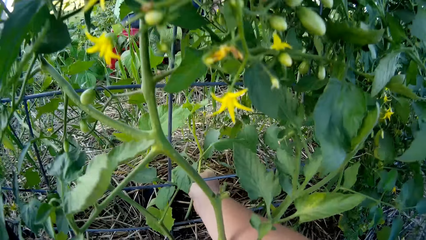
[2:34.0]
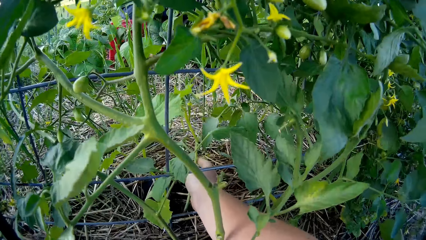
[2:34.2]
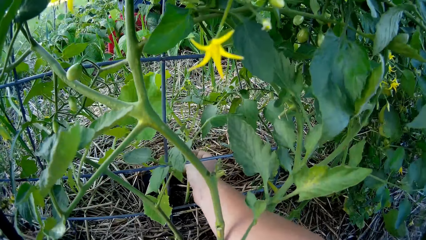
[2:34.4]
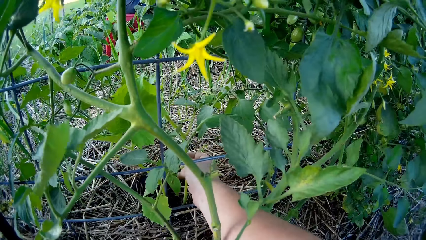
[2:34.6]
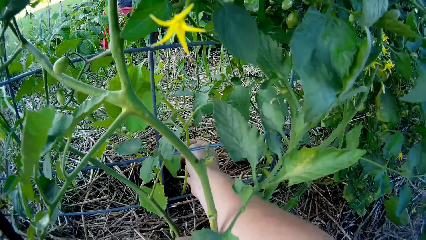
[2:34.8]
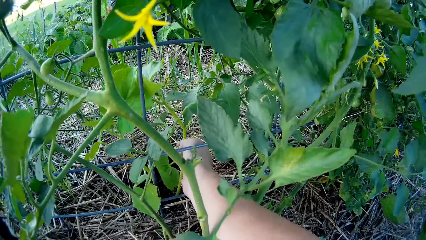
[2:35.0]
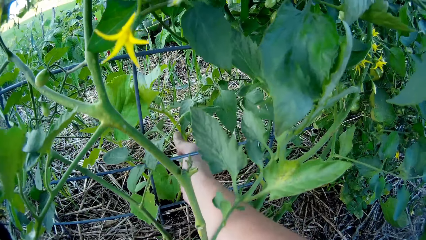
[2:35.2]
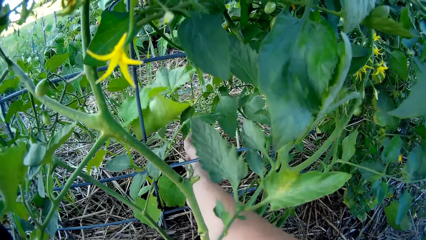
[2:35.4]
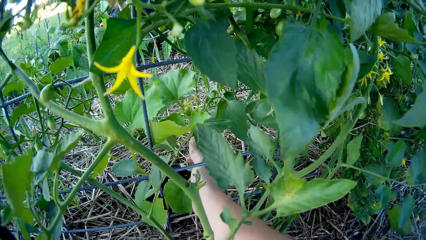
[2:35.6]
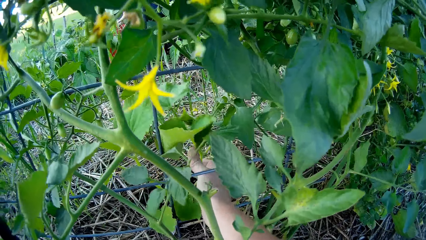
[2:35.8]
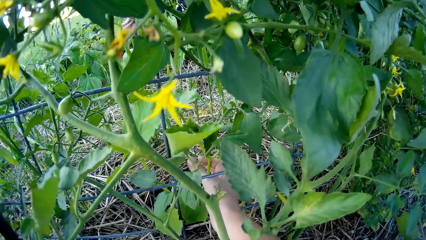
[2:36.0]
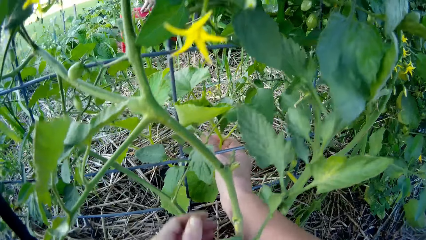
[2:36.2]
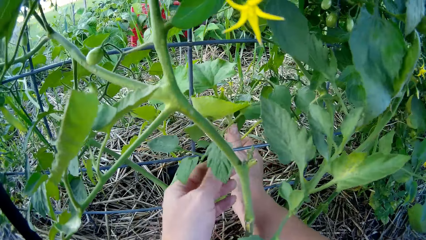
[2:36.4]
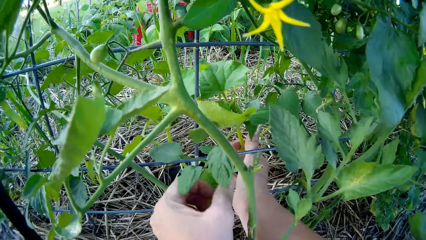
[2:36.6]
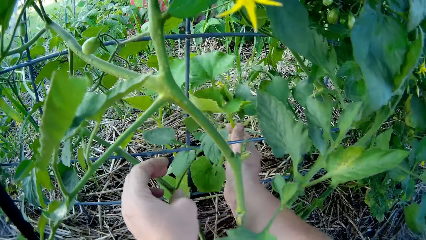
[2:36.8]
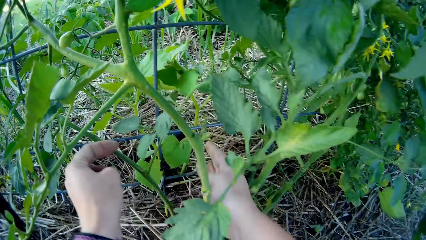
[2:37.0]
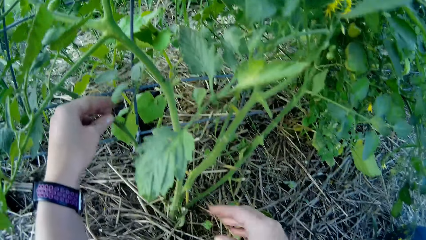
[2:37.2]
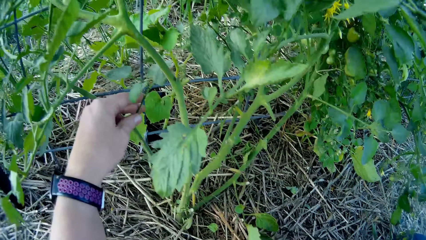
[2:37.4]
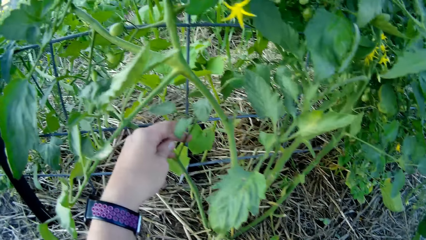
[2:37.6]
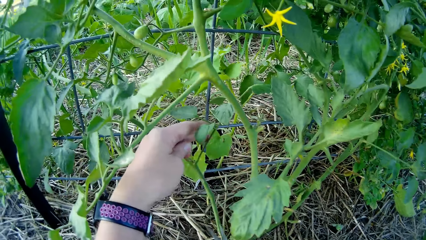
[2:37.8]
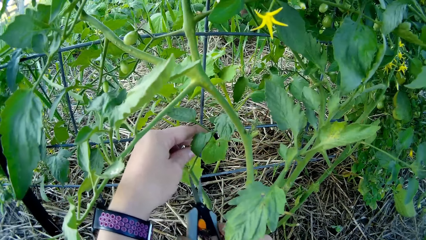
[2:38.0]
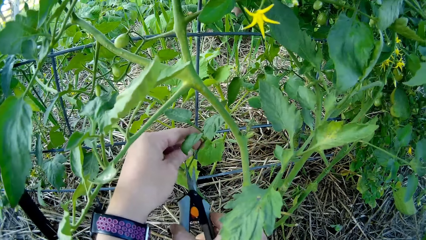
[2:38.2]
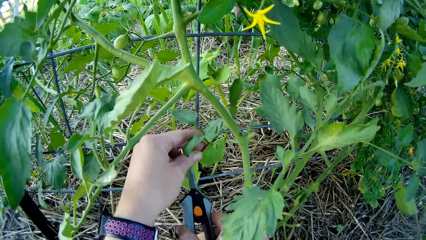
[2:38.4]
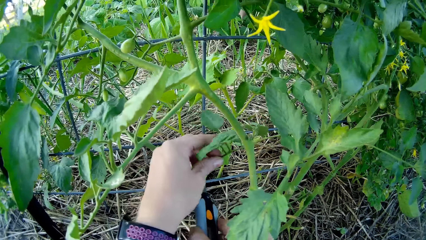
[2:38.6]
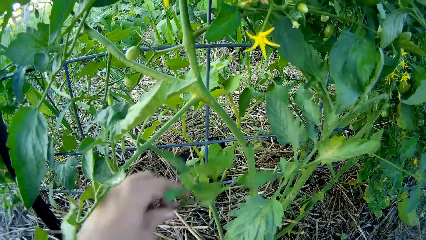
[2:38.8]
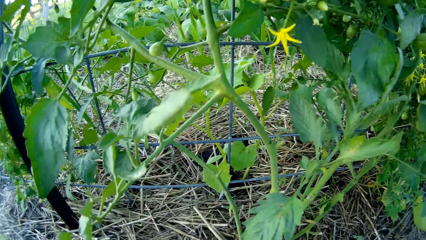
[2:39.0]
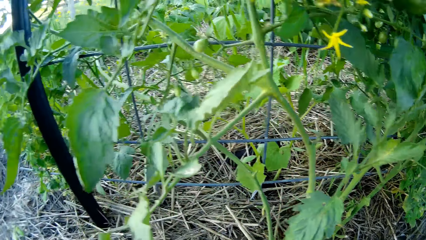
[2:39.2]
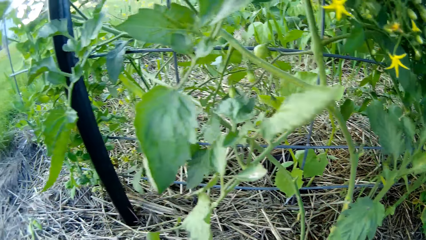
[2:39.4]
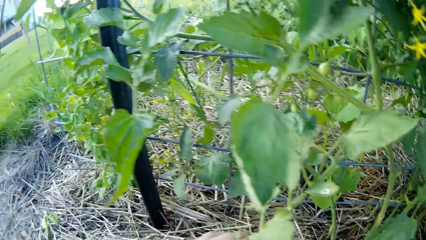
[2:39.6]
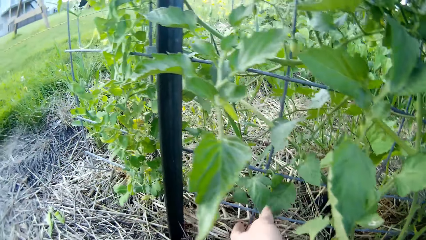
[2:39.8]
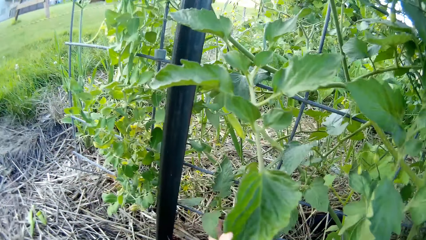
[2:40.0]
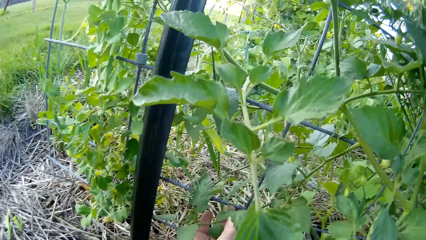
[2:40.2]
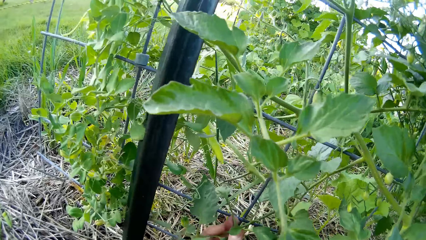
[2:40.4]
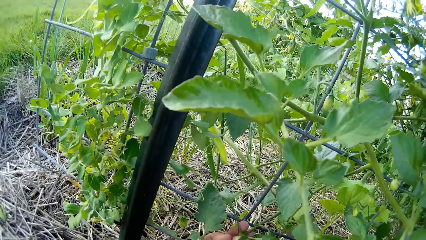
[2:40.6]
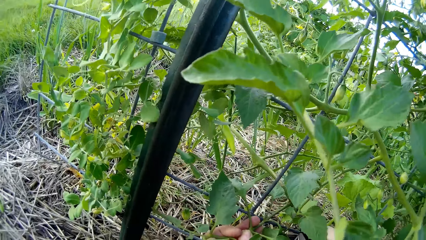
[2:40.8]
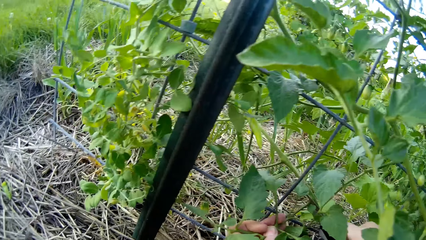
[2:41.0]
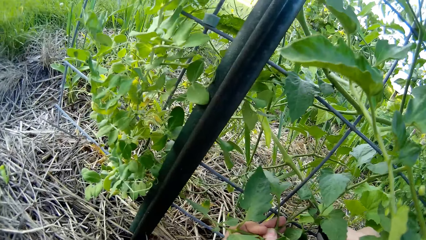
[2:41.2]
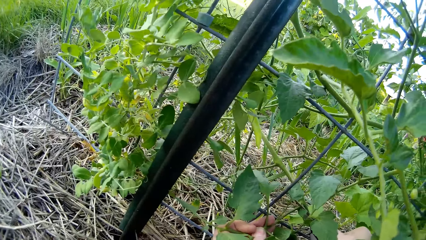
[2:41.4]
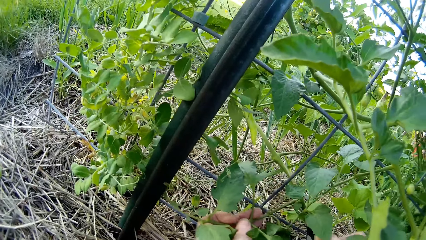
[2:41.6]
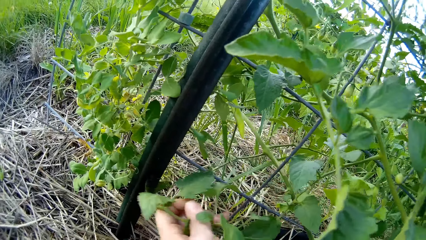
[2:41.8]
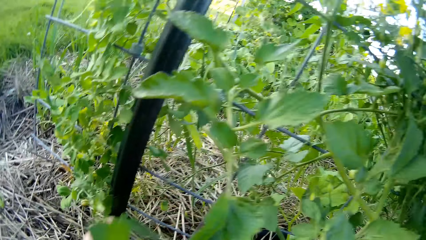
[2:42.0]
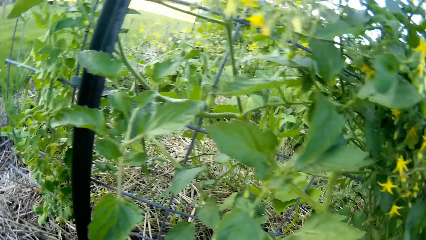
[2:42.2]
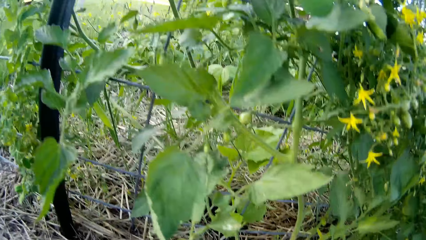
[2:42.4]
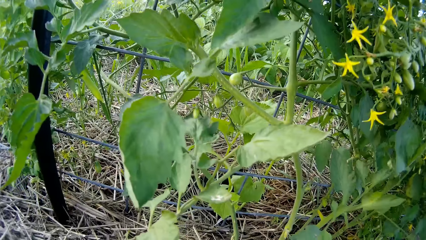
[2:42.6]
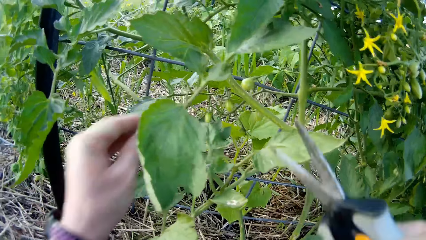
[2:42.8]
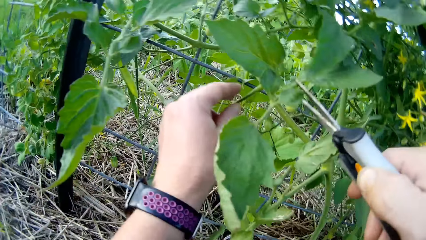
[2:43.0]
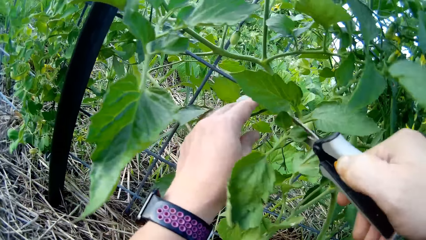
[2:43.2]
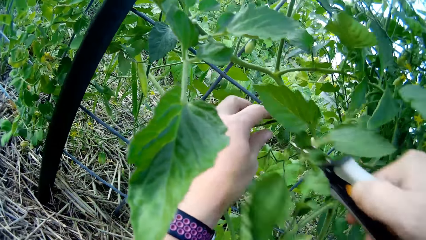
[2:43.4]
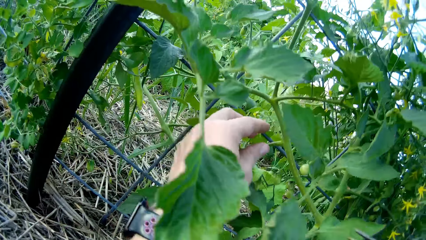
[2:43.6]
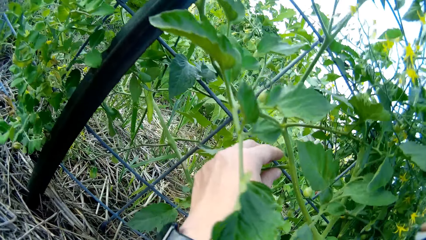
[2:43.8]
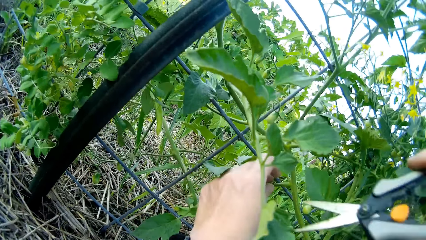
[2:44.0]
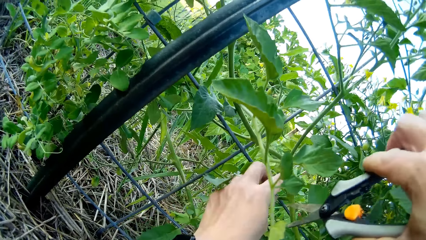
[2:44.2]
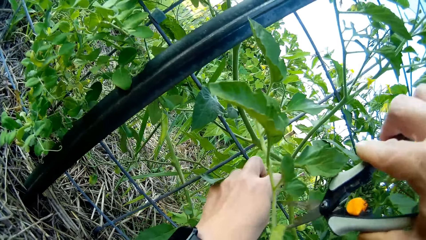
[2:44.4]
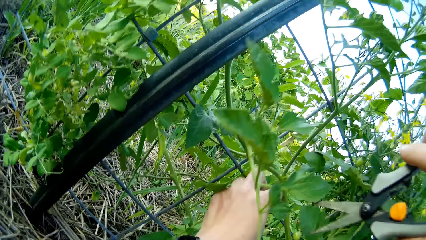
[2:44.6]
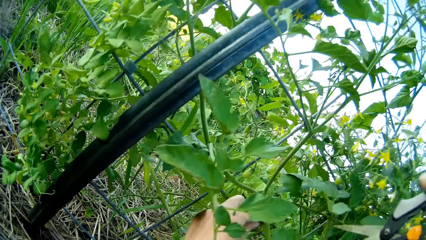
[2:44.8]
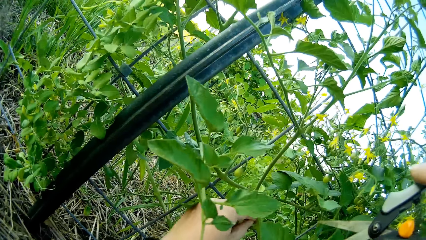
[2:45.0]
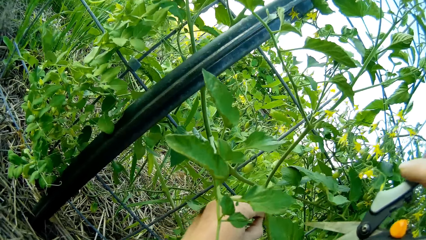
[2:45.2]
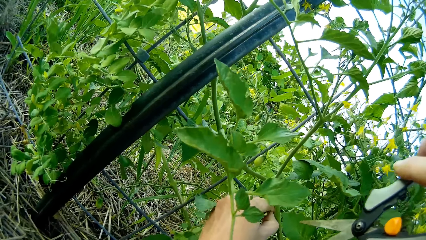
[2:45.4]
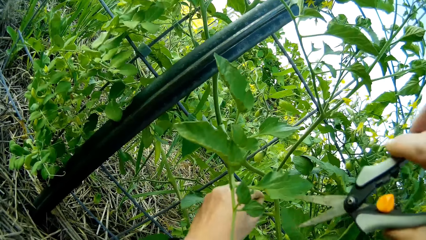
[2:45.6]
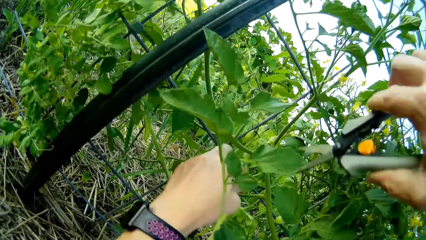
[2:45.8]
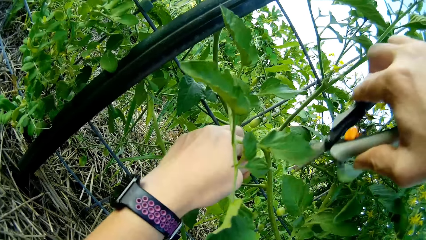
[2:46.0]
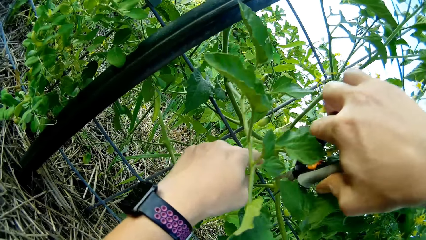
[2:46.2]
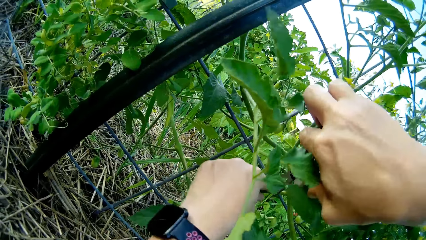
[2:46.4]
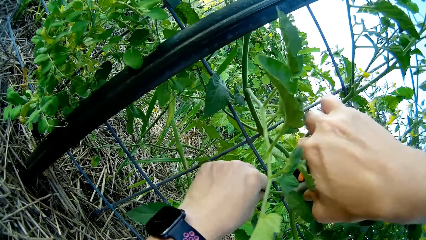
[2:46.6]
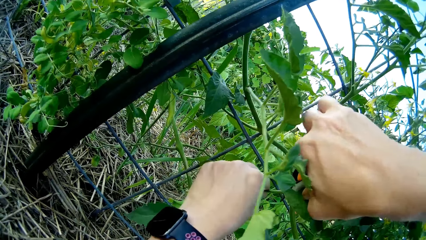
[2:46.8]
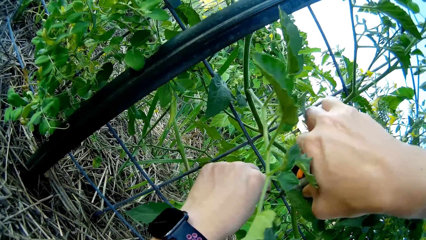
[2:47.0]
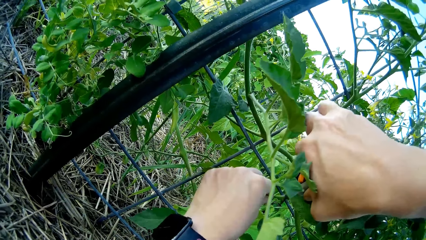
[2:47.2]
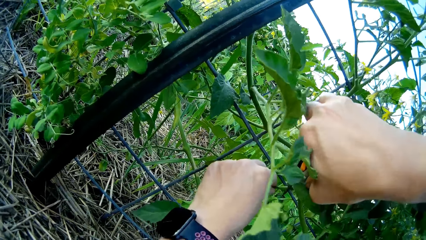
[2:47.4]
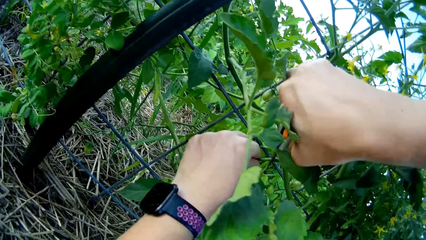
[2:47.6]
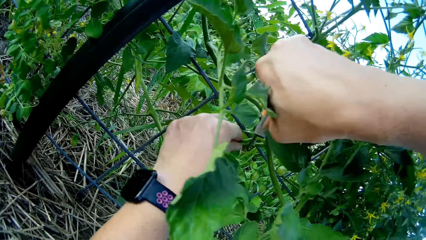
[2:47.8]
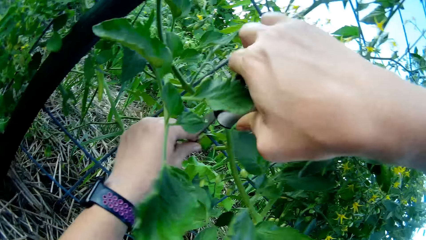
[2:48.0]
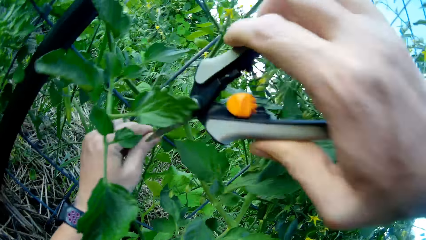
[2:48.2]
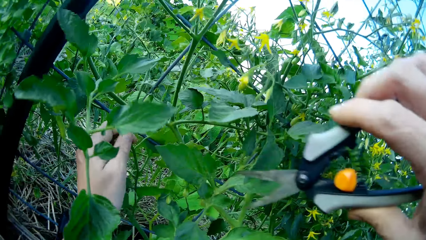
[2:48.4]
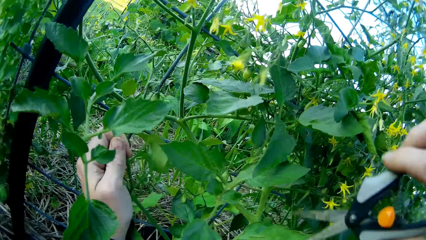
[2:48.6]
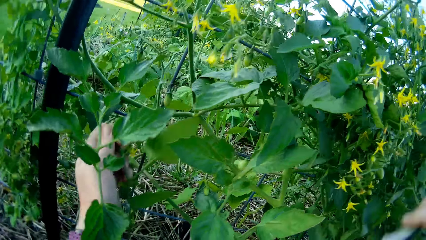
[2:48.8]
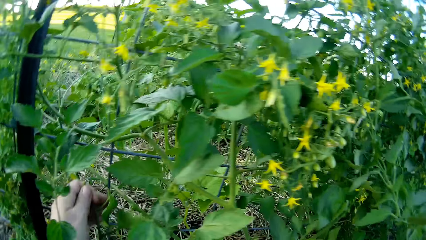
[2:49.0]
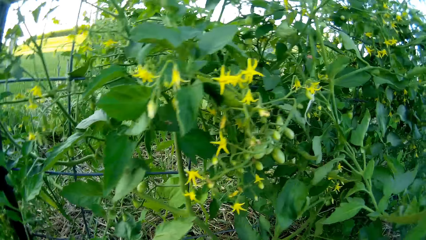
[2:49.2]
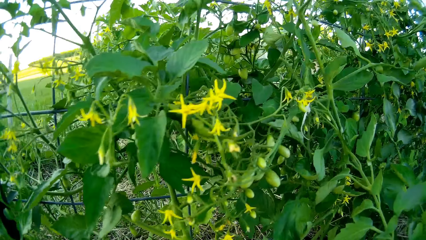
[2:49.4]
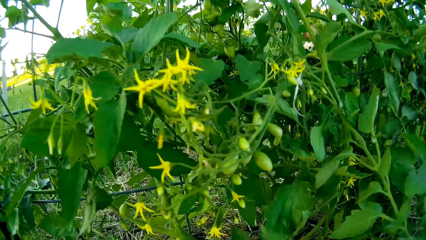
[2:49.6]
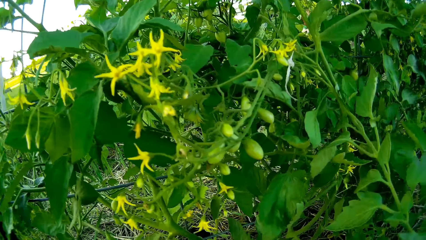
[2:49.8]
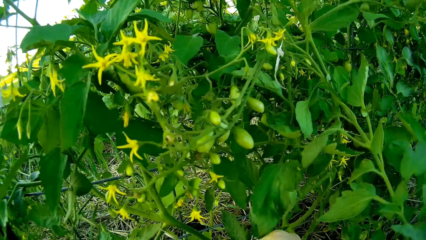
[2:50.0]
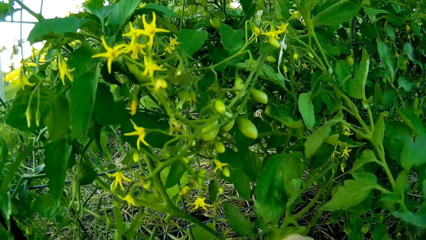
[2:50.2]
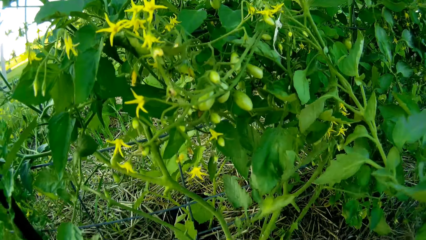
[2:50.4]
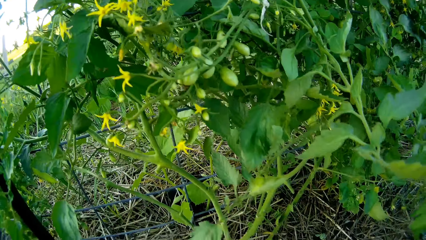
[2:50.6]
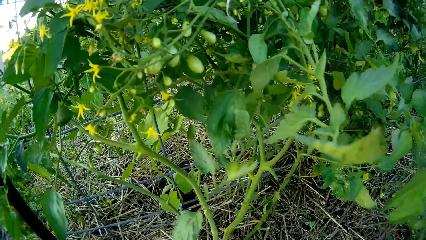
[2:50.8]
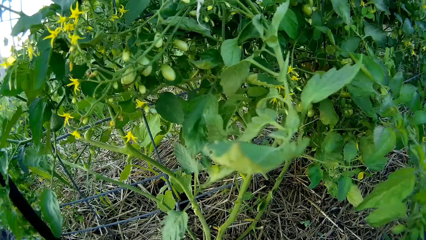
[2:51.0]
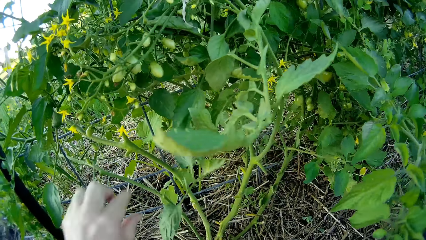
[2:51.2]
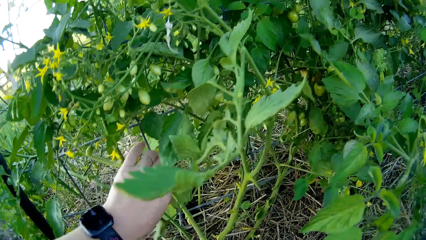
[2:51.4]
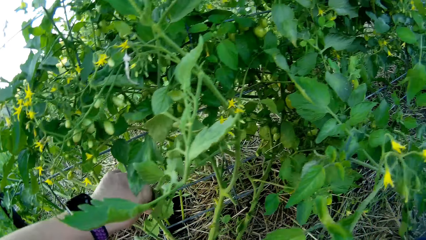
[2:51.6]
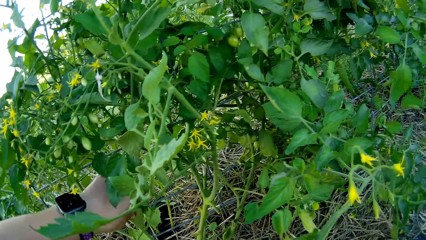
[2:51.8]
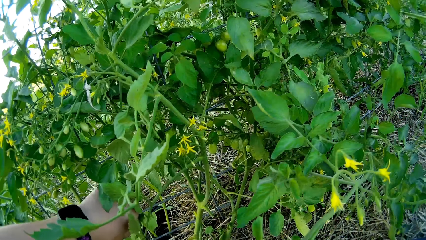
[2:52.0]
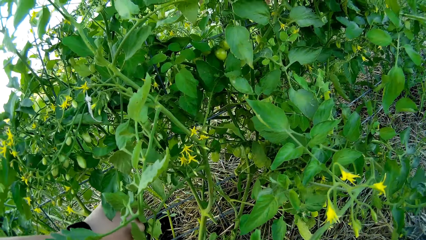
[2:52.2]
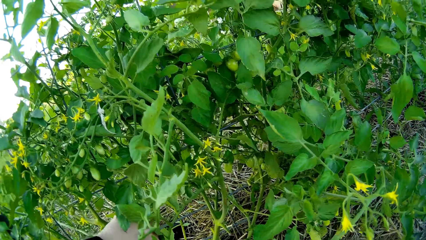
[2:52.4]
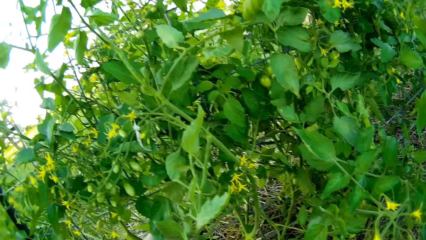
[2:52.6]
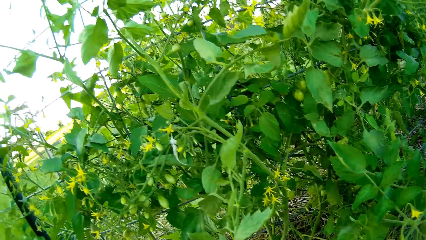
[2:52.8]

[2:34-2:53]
The camera wearer touches the plant. They prune the plant in the garden. They pick up the garden scissors. They cut the tomato plant with the garden scissors. They throw the plant. They cut the tomato plant with the garden scissors again. They cut the tomato plant with the garden scissors again.
